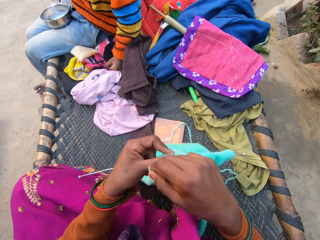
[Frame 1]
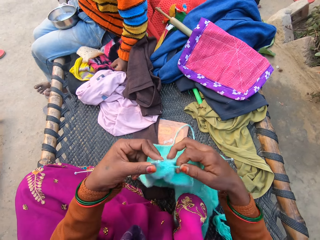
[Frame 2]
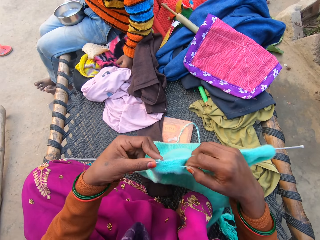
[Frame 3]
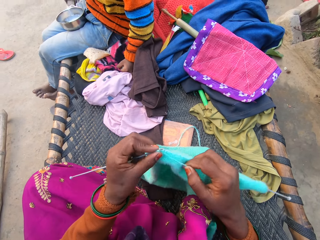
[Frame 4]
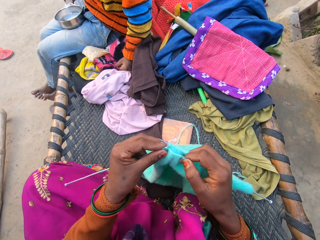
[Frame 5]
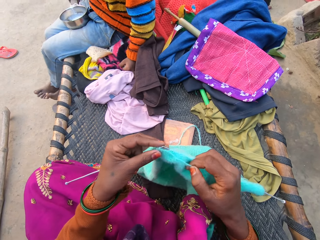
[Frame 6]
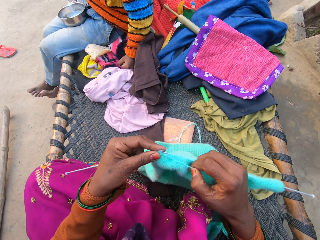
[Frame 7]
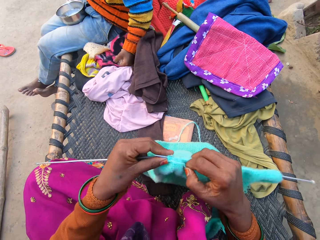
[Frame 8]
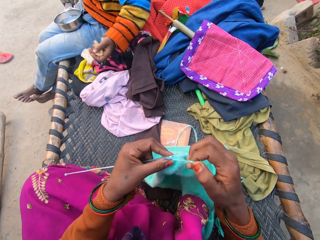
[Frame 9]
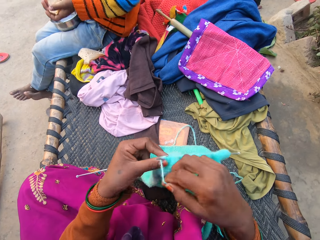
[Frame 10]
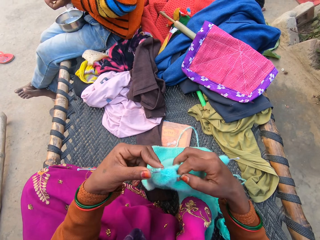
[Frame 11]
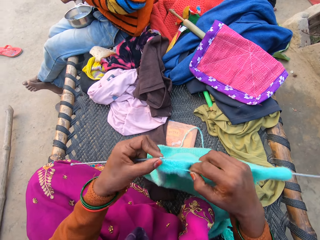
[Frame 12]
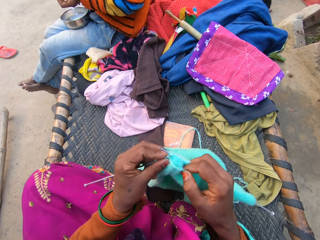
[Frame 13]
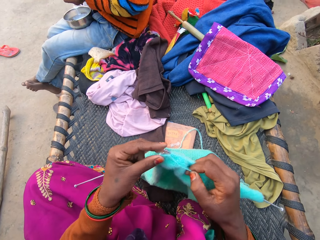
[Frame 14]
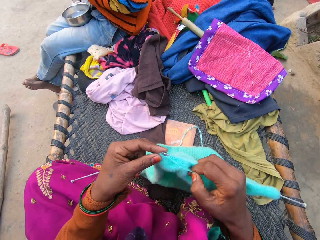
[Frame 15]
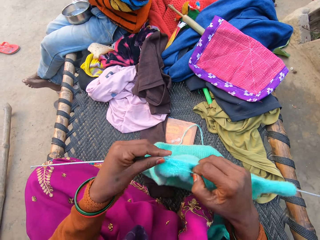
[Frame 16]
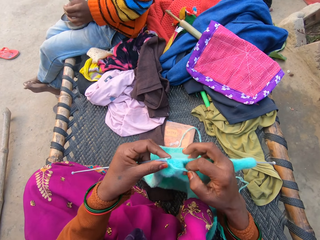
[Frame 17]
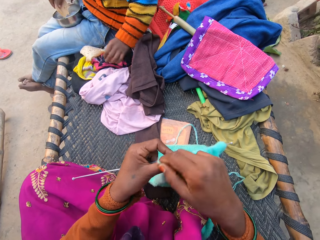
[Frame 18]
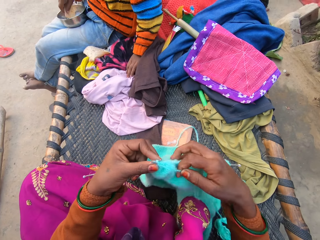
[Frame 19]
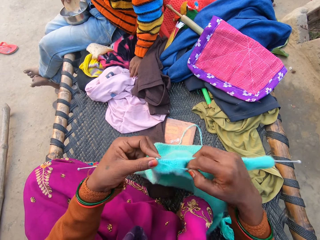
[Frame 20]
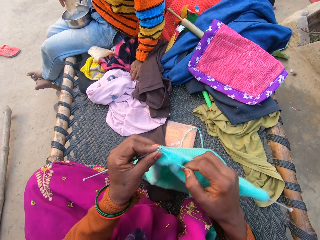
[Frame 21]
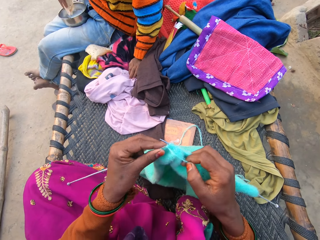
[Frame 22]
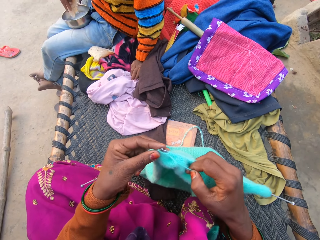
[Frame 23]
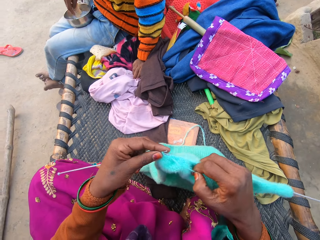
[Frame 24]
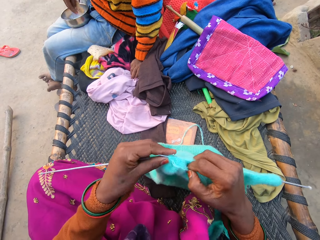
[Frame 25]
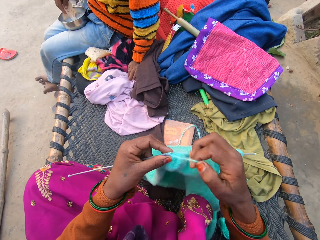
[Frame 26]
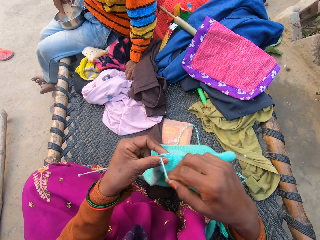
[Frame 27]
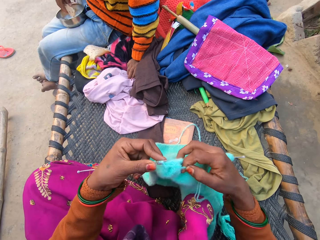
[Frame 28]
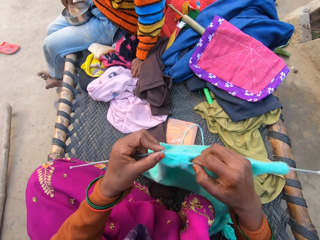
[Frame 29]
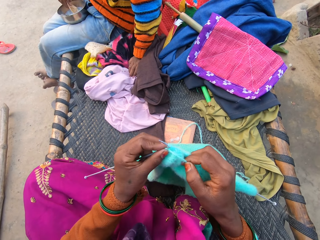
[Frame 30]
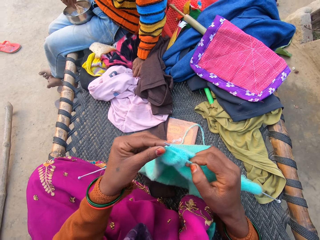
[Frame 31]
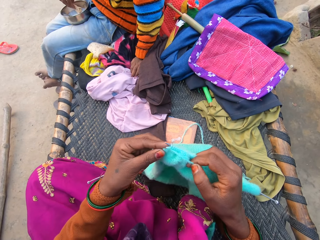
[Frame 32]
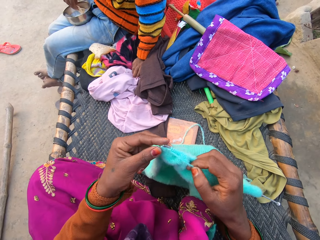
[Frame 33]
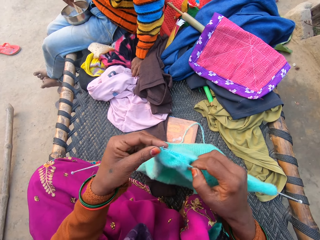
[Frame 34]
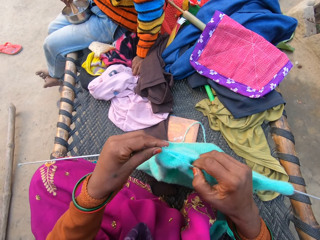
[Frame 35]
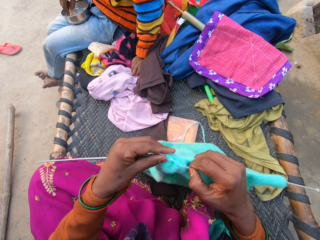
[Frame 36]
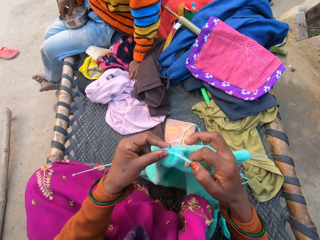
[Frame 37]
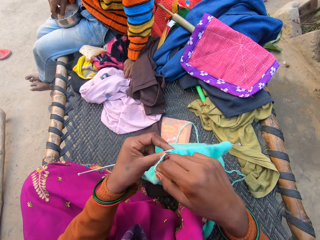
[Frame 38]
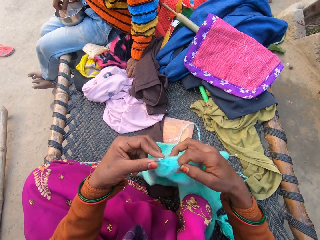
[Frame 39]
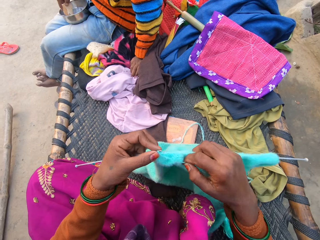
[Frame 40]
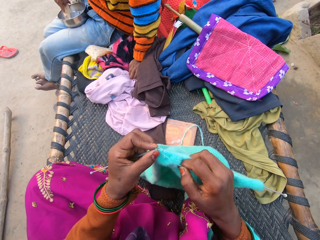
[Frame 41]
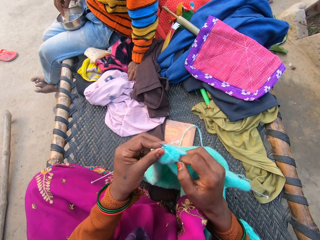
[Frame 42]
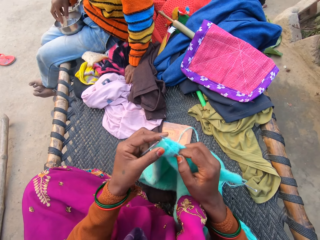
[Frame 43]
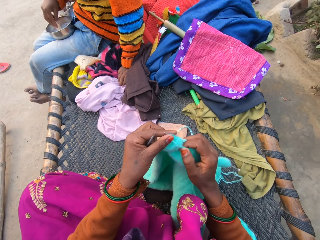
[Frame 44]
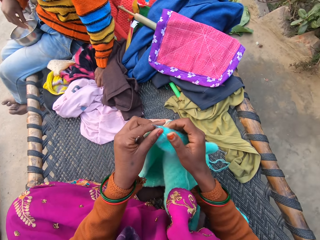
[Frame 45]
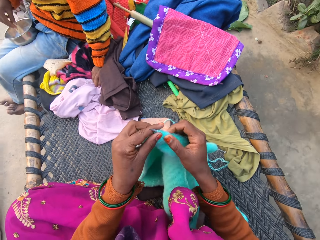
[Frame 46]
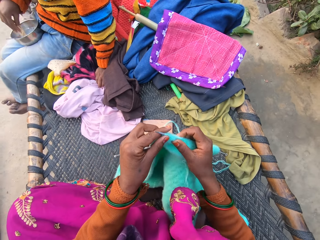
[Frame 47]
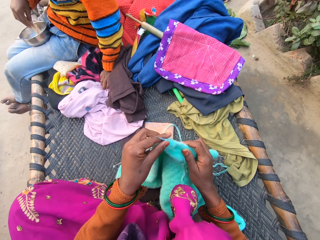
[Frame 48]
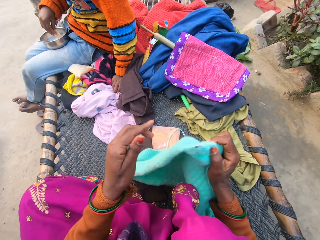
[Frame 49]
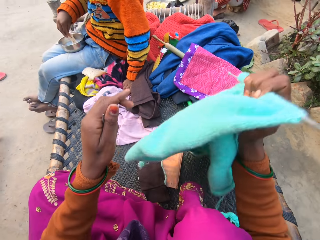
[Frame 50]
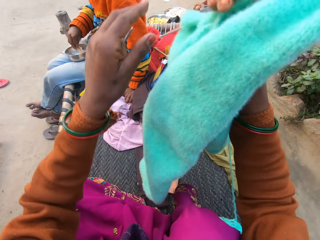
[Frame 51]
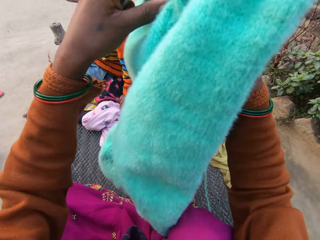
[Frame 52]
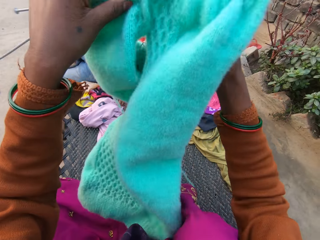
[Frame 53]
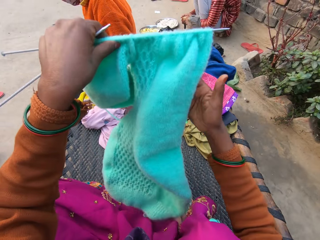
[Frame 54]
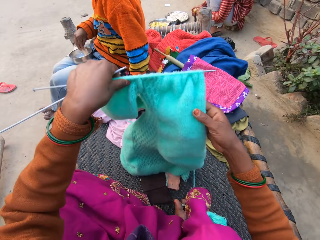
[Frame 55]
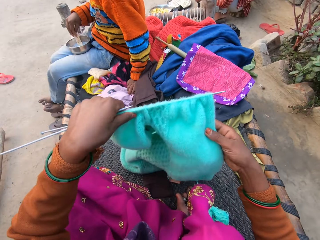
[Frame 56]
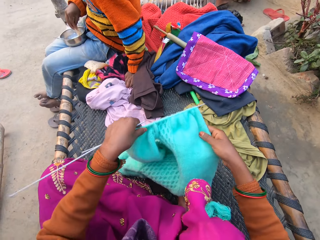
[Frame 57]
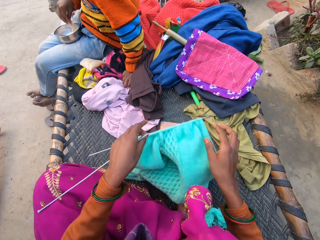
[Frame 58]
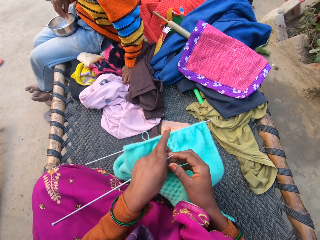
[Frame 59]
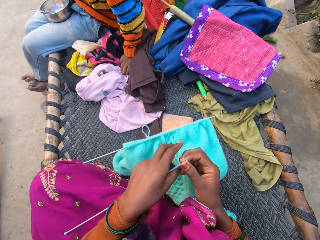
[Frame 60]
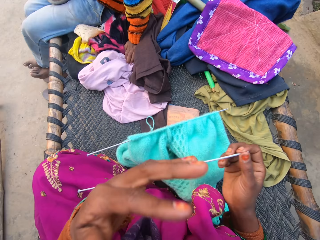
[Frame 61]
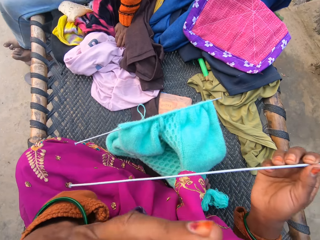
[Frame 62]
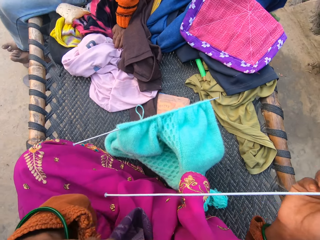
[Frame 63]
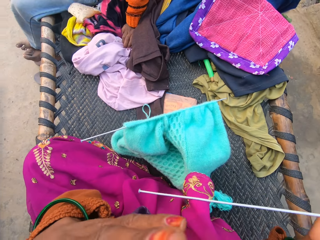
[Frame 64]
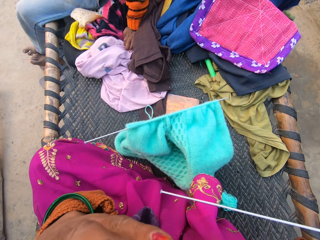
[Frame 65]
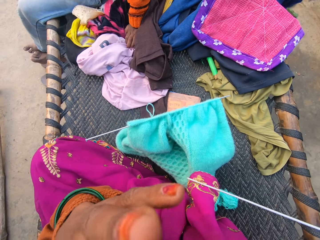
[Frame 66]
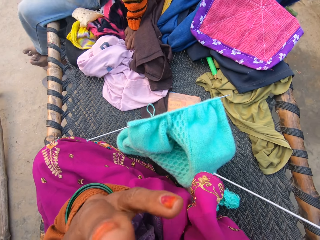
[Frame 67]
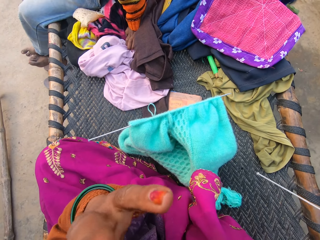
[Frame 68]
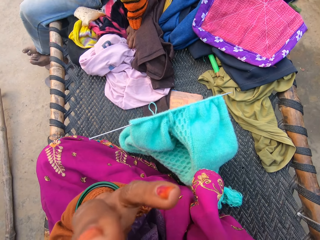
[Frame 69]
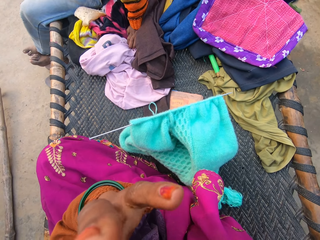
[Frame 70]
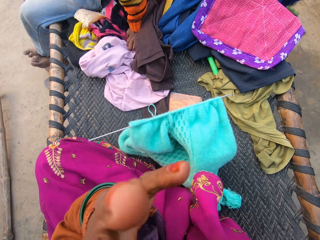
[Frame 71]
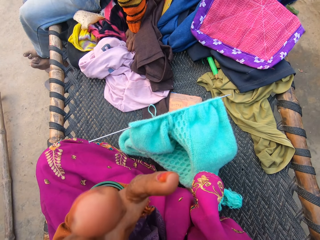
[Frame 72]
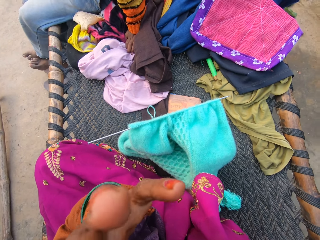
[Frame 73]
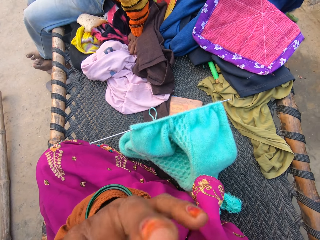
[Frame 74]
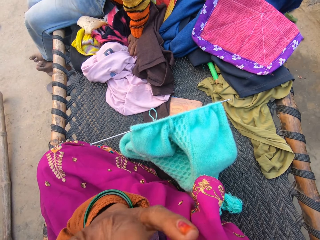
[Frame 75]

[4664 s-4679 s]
The camera wearer coils knitting thread on a knitting needle. She knits with knitting needles. A man removes a hand on clothes. The camera wearer coils the knitting thread on the knitting needle. She knits with the knitting needles. She coils the knitting thread on the knitting needle. The man puts roti on the clothes. The camera wearer knits with the knitting needles. She dips a piece of roti in a bowl. She coils the knitting thread on the knitting needle. She knits with the knitting needles. She coils the knitting thread on the knitting needle. She moves fabric on the knitting needle. She adjusts the cloth being knitted. She lifts the fabric with hands. She puts the fabric on a woven bench. She passes one knitting pin from her left hand to her right hand. She touches her face with her left hand. She moves up a hand.

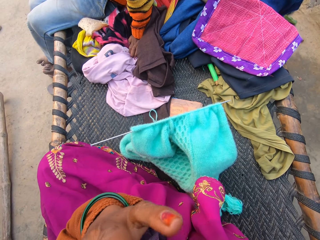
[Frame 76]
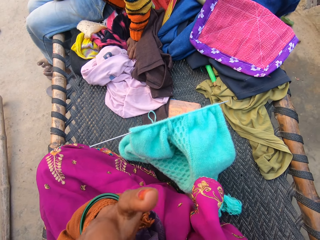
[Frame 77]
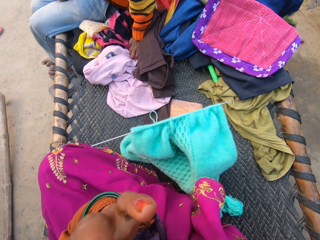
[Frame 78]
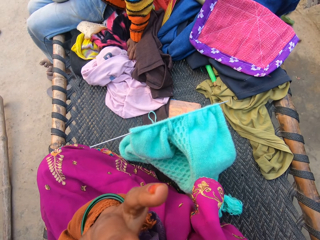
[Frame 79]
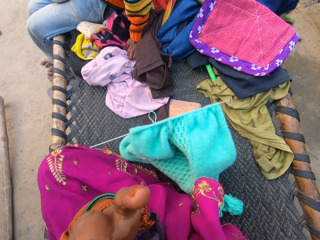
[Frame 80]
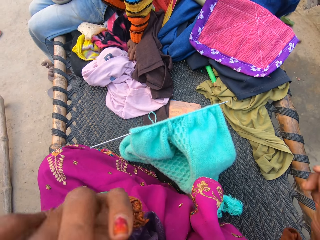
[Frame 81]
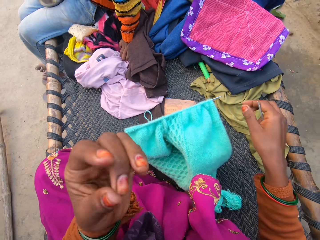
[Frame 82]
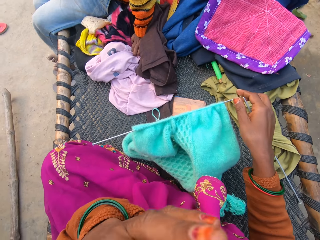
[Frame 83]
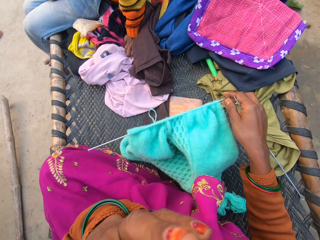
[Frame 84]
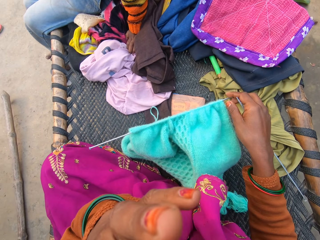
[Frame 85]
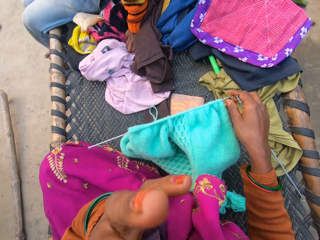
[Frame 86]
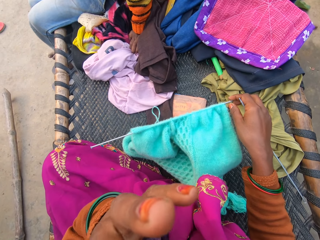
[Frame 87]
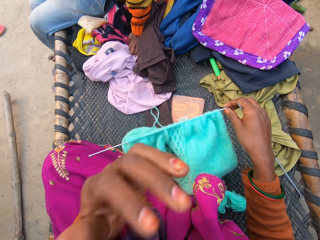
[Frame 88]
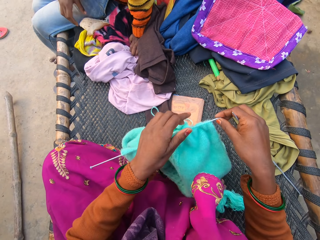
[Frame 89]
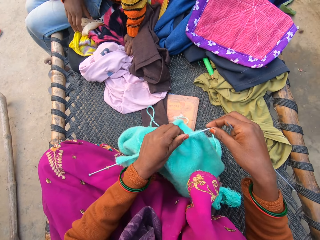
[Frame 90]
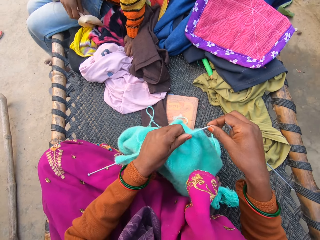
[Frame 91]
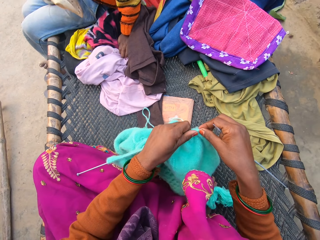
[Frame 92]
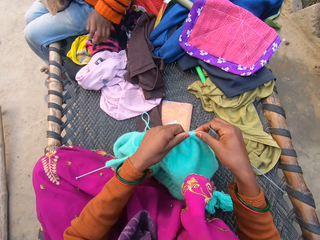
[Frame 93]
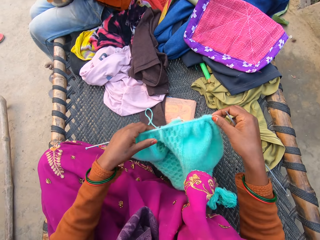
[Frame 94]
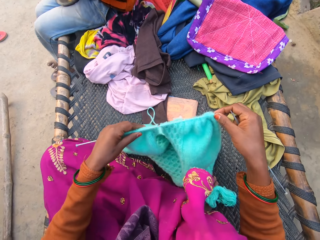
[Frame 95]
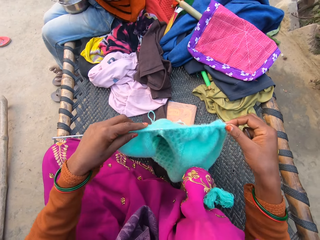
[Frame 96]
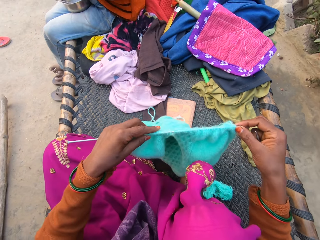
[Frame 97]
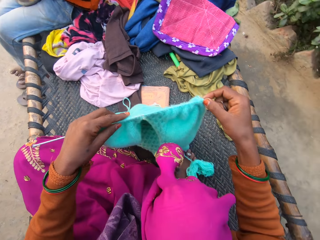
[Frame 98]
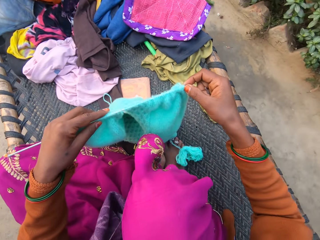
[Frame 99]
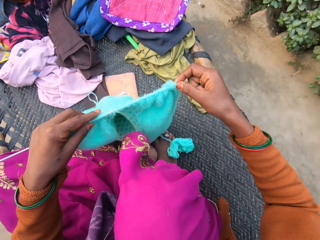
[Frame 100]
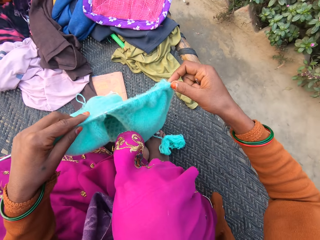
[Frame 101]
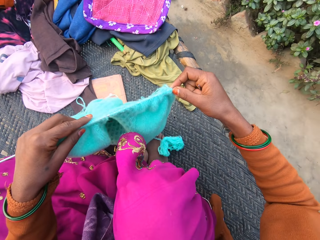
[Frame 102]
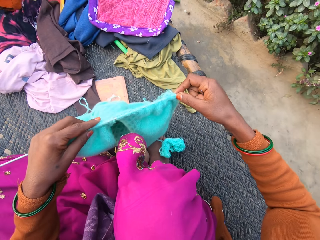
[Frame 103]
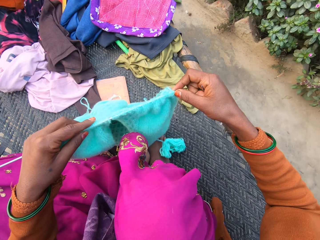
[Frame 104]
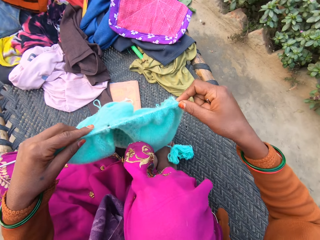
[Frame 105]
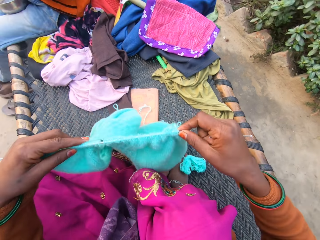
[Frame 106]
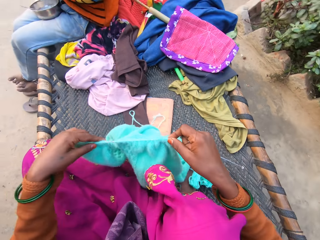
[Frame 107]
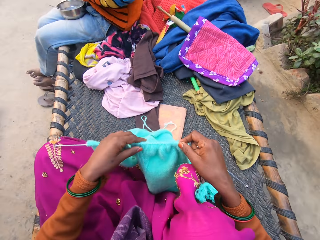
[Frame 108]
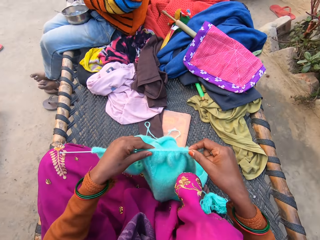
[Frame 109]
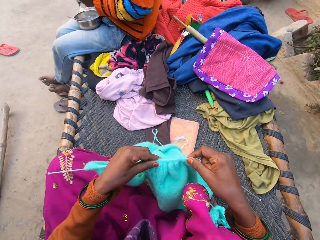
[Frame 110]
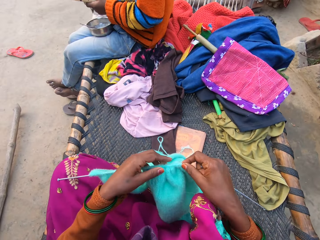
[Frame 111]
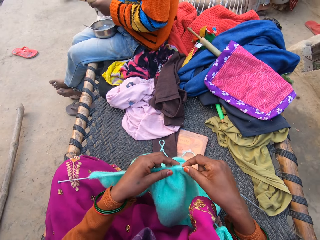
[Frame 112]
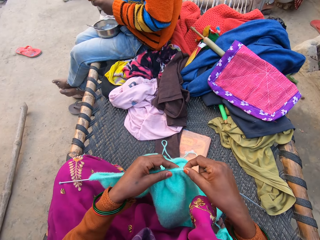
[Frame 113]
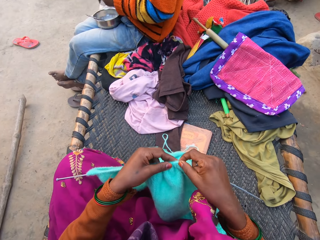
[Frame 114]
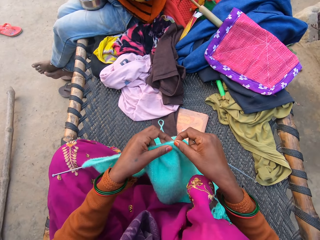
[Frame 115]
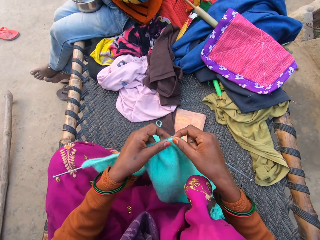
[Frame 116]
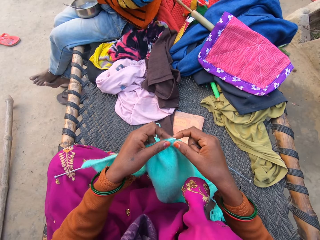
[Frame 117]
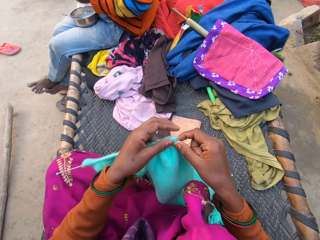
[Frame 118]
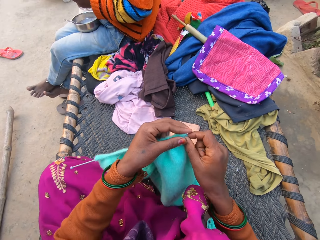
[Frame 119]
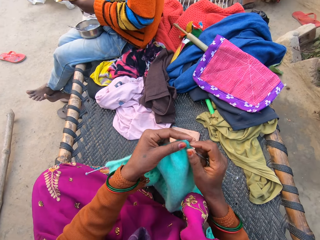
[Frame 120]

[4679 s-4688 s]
The camera wearer brings down her left hand. She moves a fabric on a knitting needle with a hand. A man picks up a roti on clothes with the other hand. The camera wearer adjusts the cloth and the knitting pin. The man removes a hand on the clothes. The camera wearer holds the fabric with hands. She puts the fabric on a woven bench with hands. She moves the fabric on the knitting needle with a hand.
